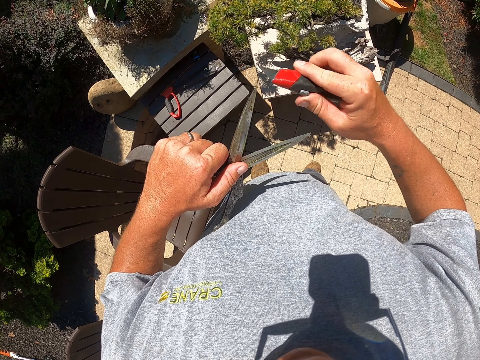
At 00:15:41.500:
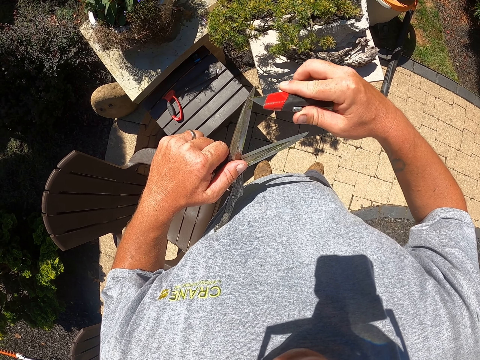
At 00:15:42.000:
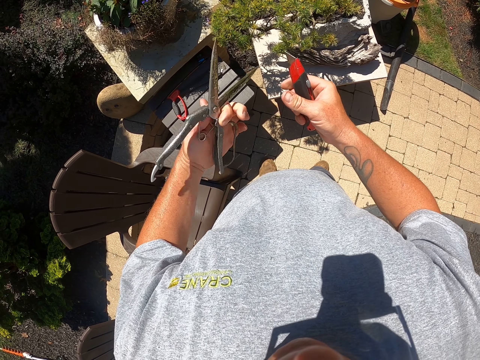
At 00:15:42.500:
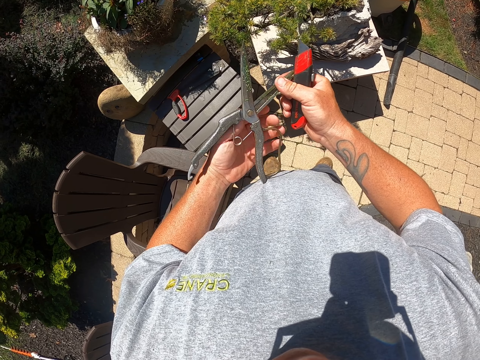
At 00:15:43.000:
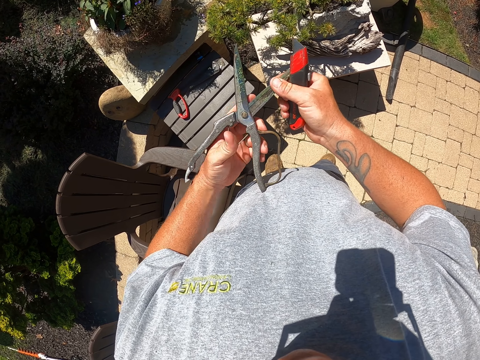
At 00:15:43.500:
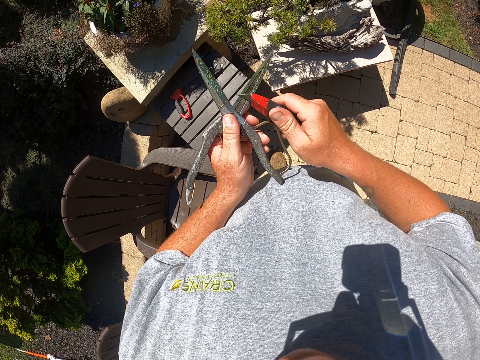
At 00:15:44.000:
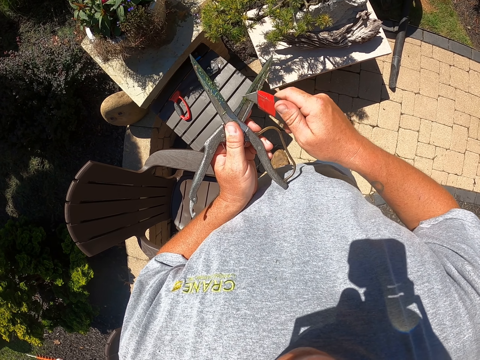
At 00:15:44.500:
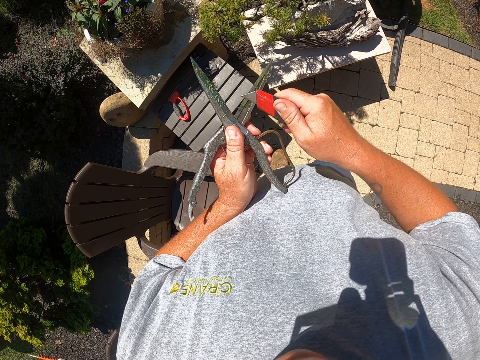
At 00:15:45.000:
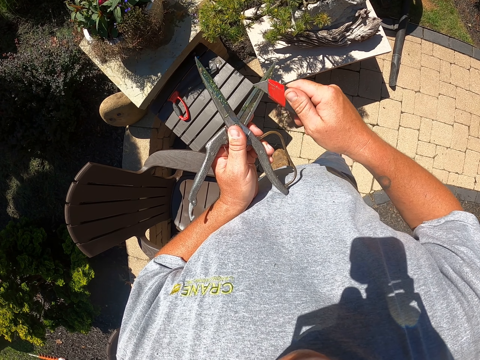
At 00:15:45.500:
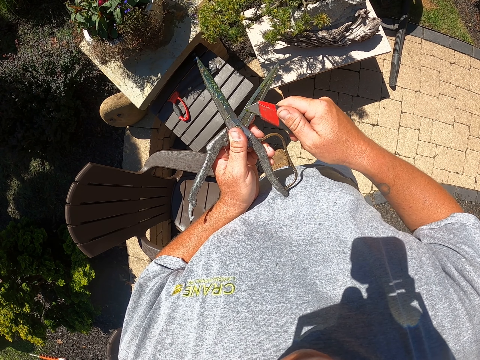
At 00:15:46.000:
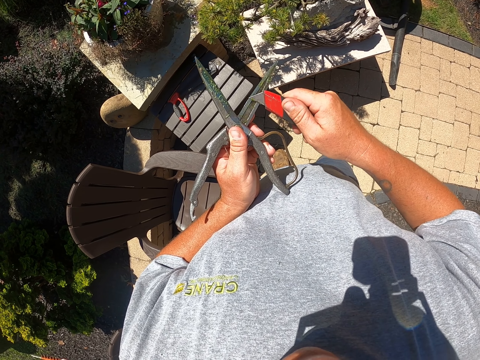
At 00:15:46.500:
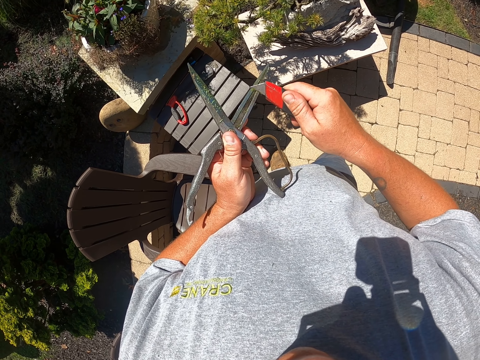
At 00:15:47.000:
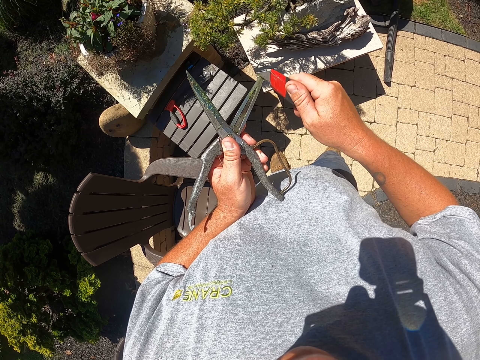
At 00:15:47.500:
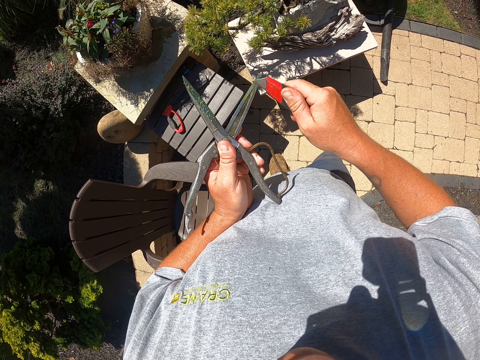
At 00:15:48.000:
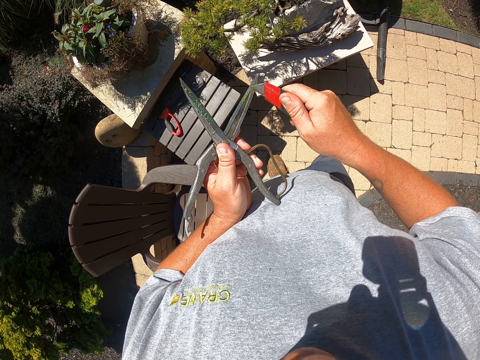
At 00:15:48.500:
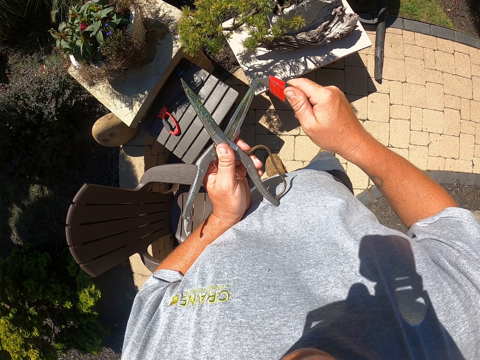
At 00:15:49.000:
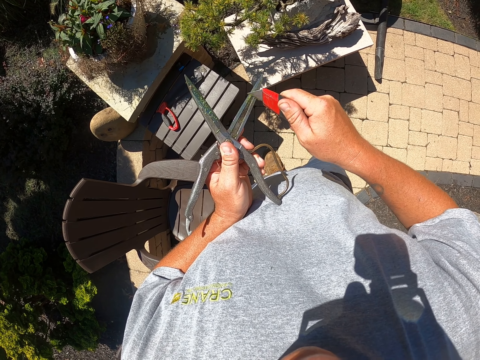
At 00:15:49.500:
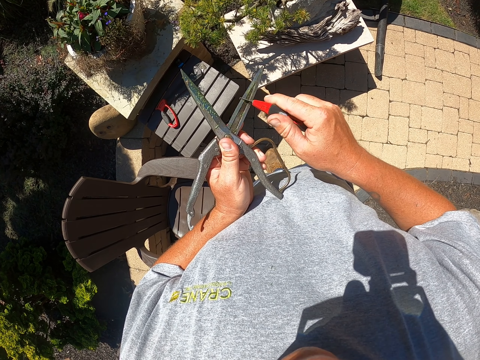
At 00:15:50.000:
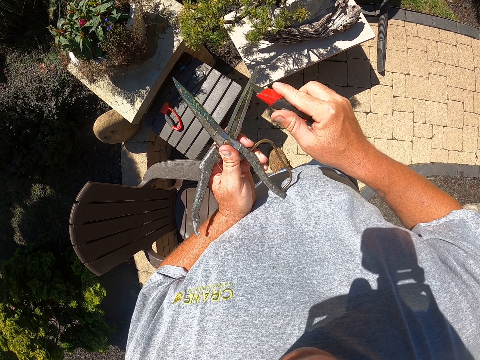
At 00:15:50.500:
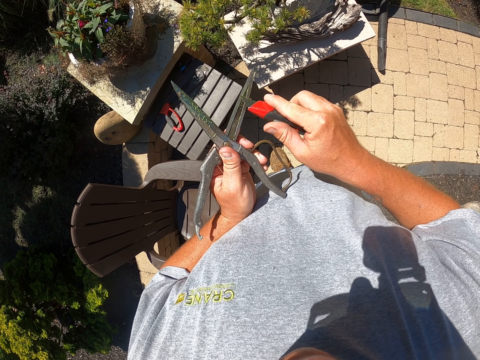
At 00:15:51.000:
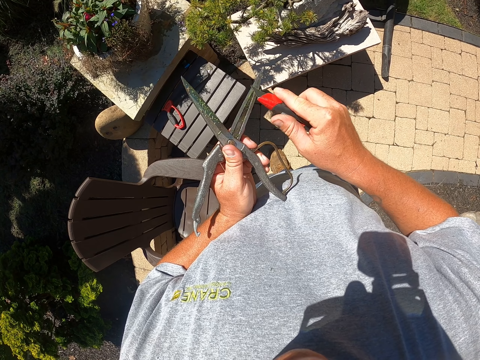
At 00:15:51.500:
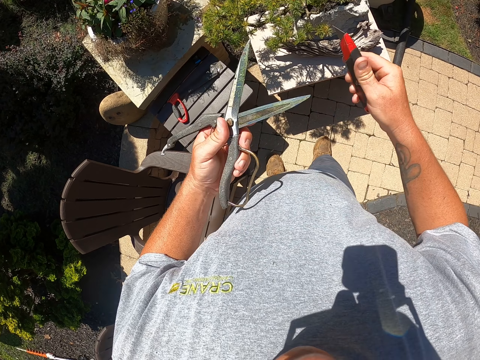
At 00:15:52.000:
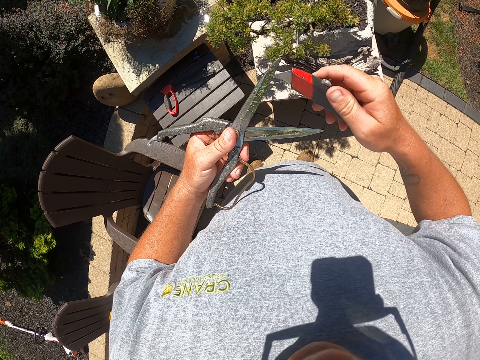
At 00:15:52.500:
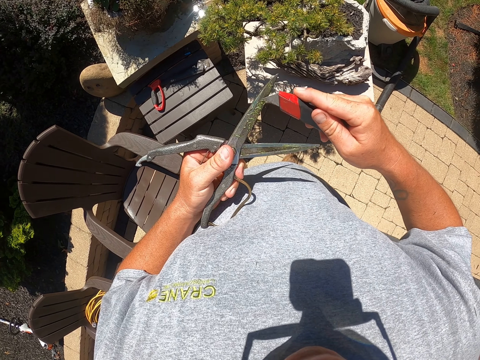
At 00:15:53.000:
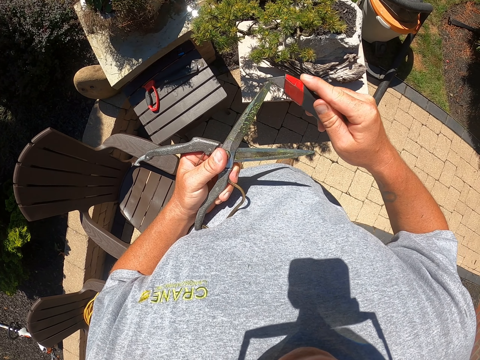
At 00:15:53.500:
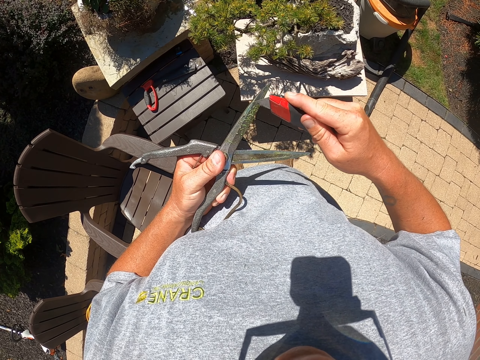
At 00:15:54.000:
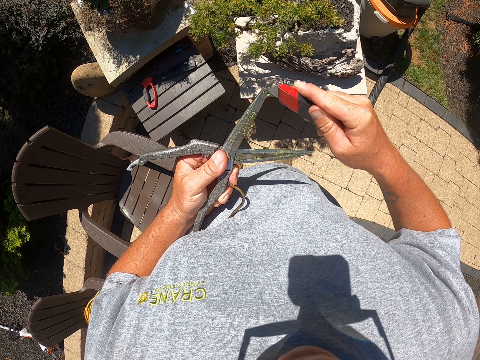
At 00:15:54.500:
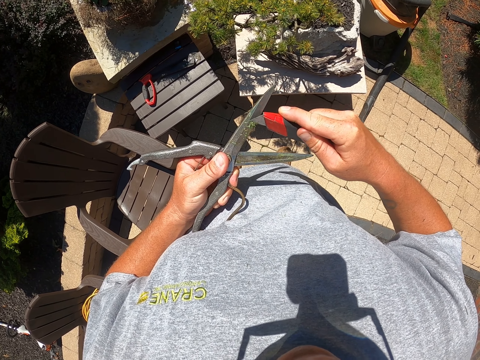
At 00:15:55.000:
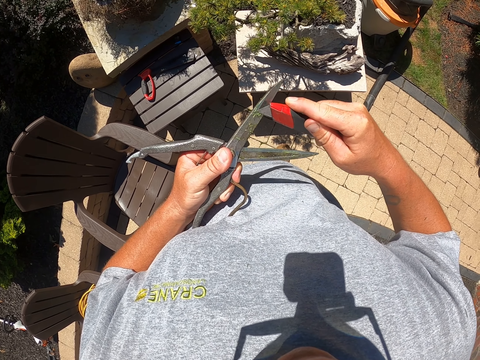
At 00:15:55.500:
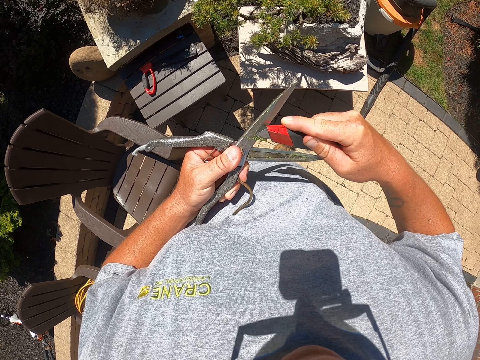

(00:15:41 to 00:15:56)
The camera wearer turns the scissors. They sharpen the scissors.

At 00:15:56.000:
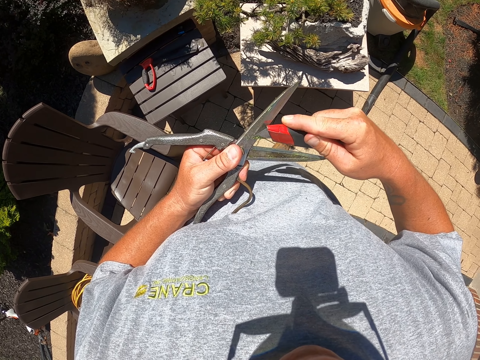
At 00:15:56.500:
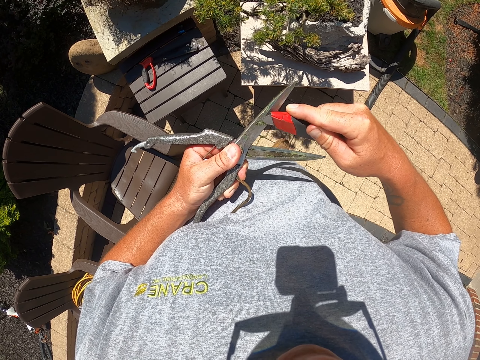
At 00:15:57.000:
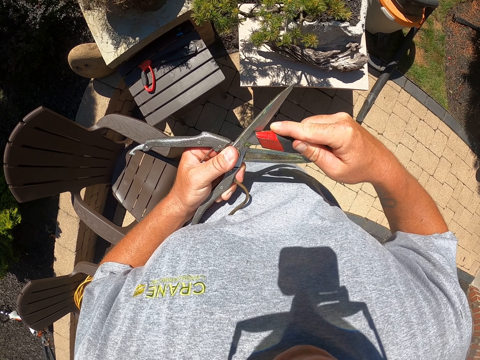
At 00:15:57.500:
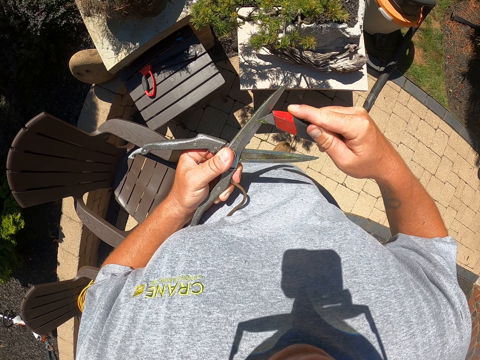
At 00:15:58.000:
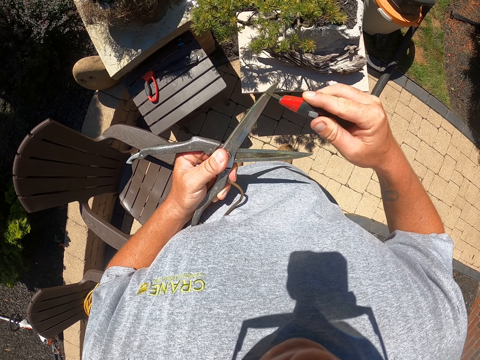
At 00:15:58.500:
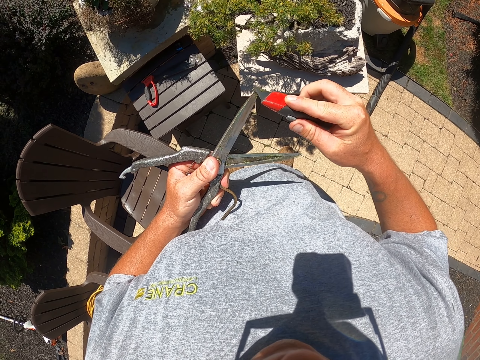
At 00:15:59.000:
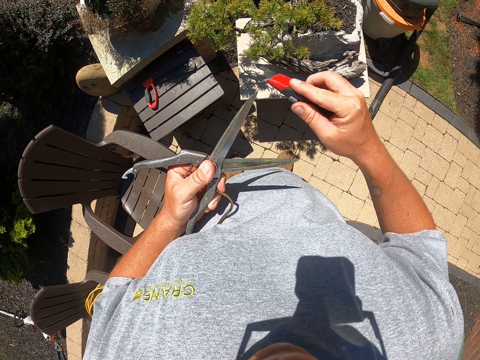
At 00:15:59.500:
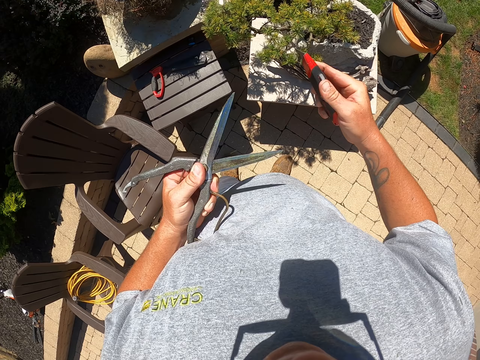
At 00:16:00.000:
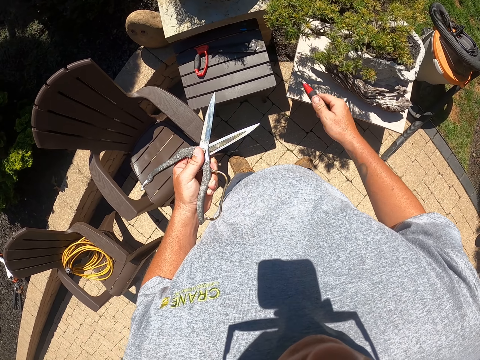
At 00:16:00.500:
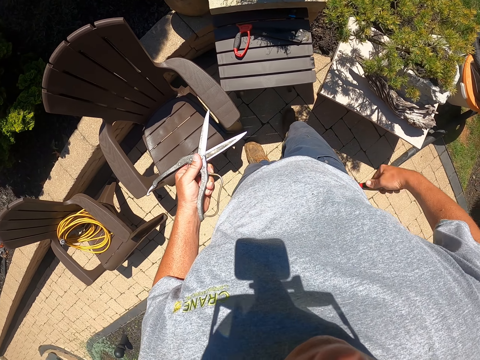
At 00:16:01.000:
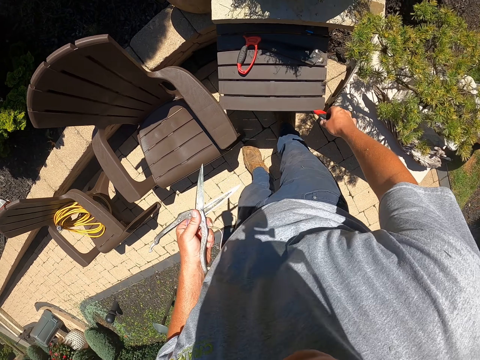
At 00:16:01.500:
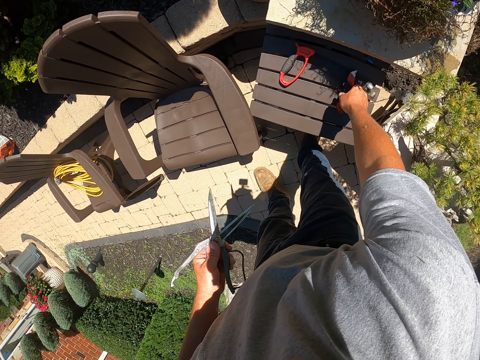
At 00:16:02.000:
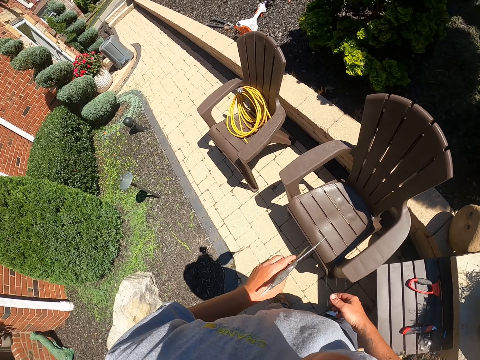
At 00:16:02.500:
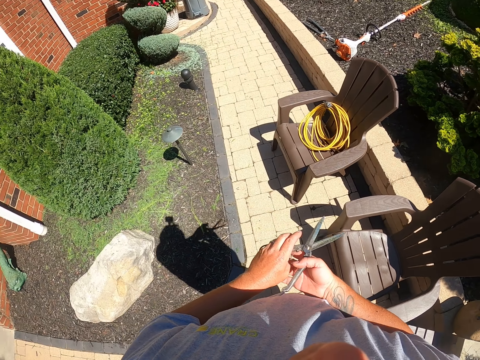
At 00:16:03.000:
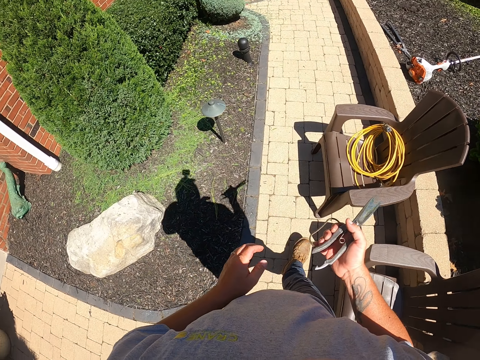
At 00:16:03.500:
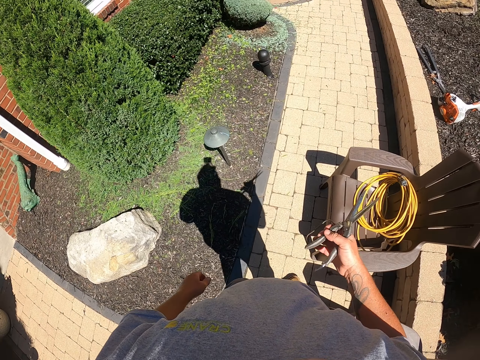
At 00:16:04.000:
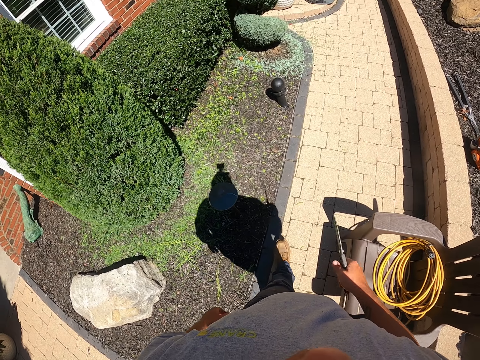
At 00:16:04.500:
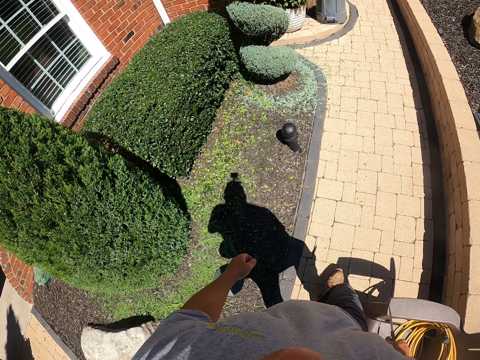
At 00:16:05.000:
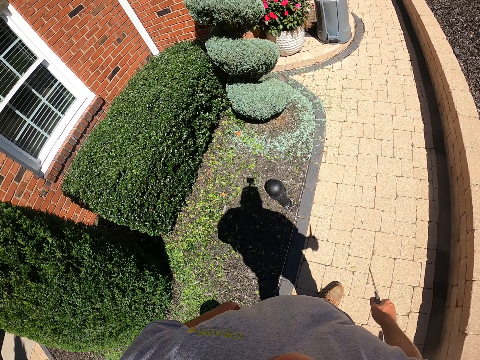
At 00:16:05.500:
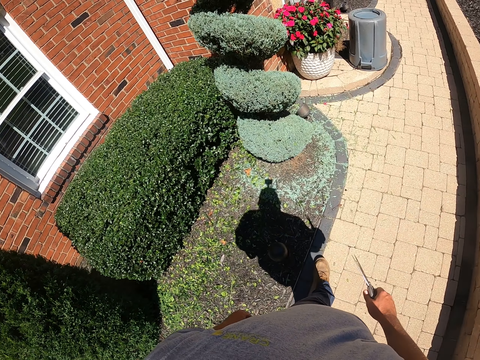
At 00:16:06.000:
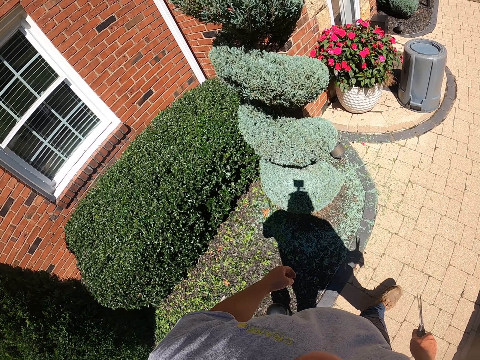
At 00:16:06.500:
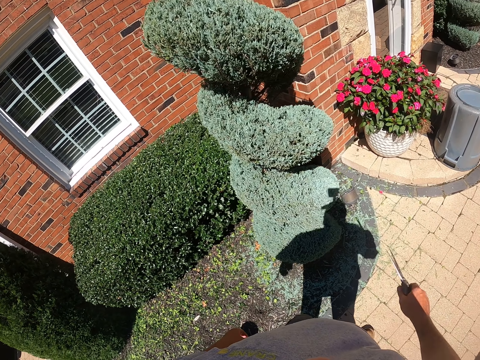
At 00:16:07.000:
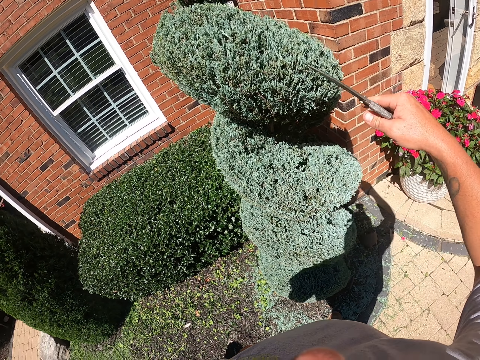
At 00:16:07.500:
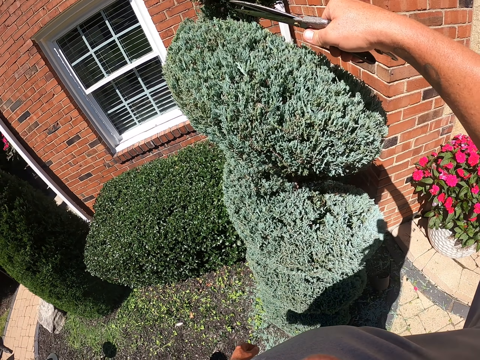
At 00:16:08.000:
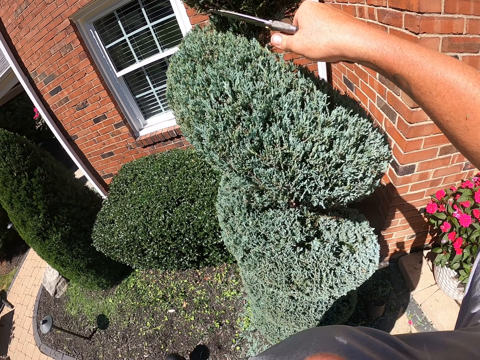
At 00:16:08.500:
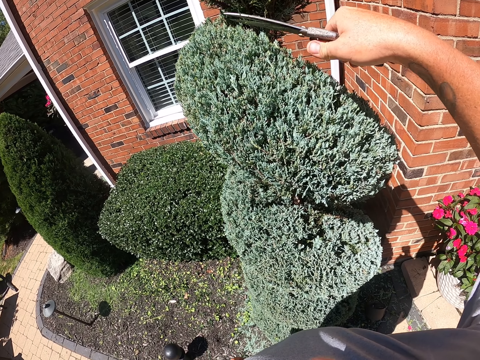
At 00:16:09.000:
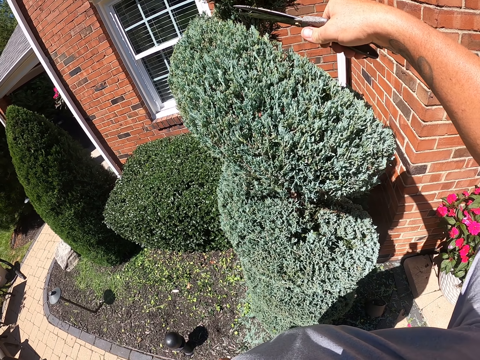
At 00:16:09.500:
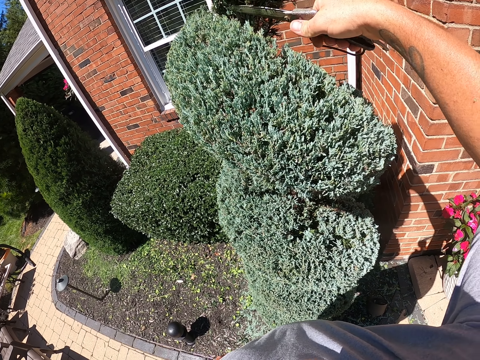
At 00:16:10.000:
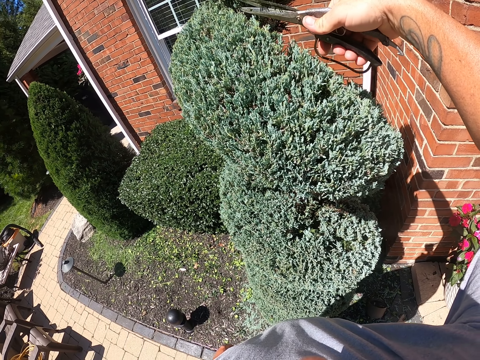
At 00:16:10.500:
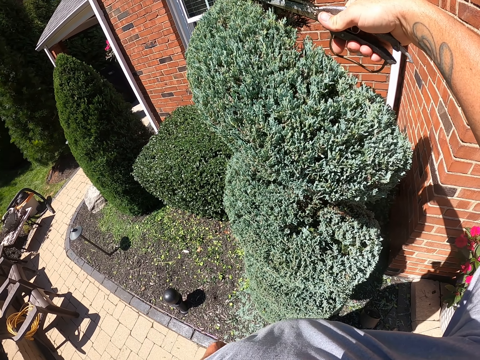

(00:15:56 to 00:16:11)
The camera wearer wipes the sharpener on the fabric. They put the sharpener on the bench. They walk to the flower with the pruner in hand. They trim the topiary plant.
